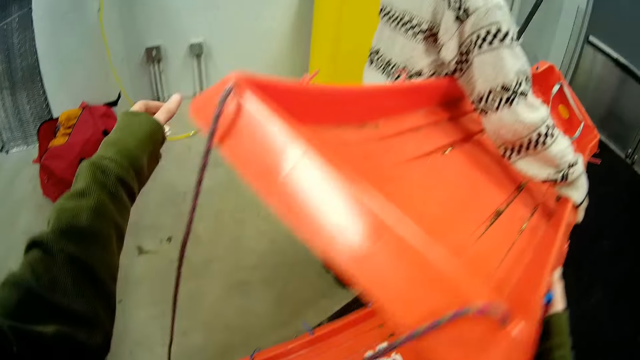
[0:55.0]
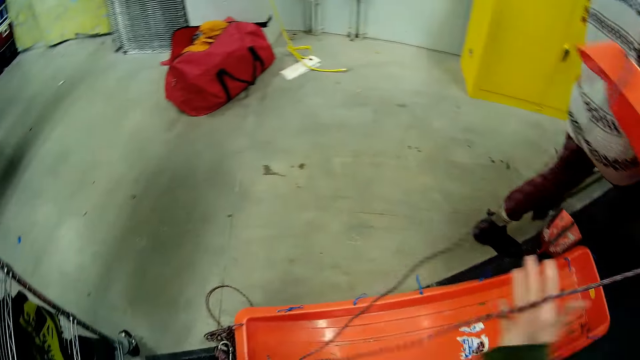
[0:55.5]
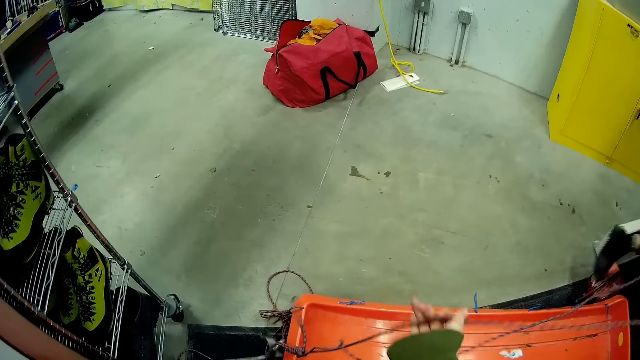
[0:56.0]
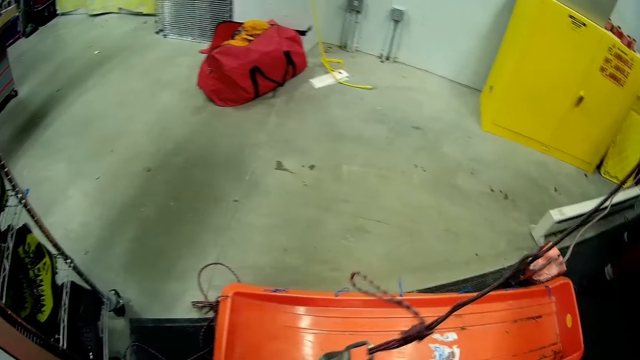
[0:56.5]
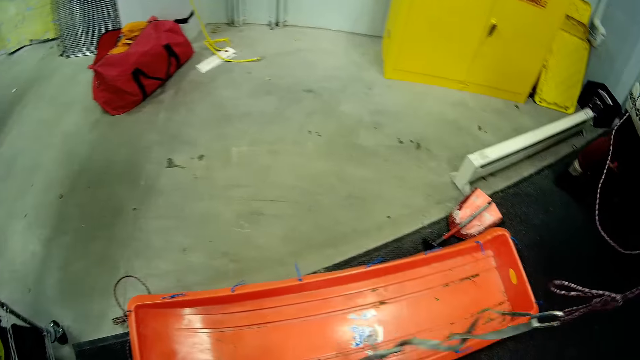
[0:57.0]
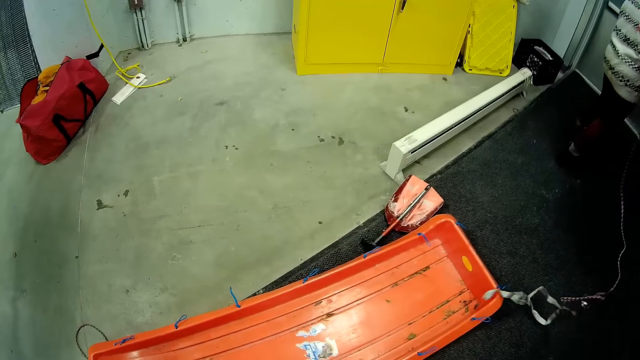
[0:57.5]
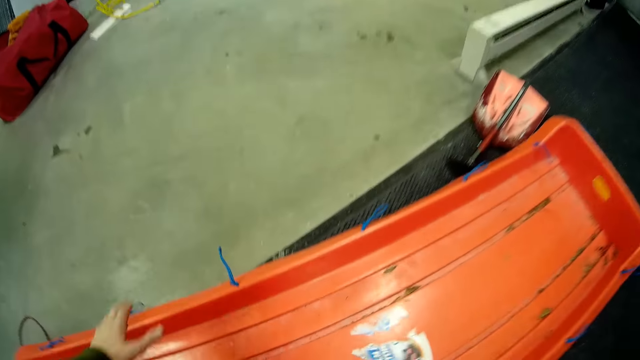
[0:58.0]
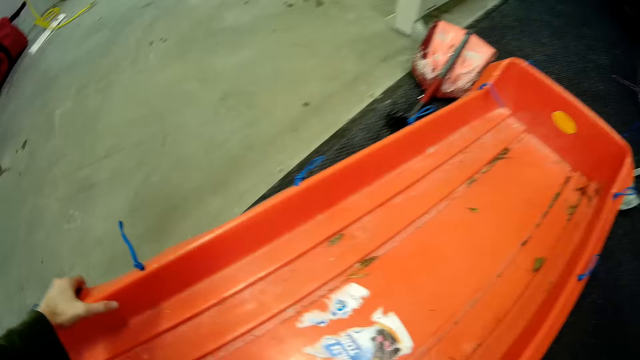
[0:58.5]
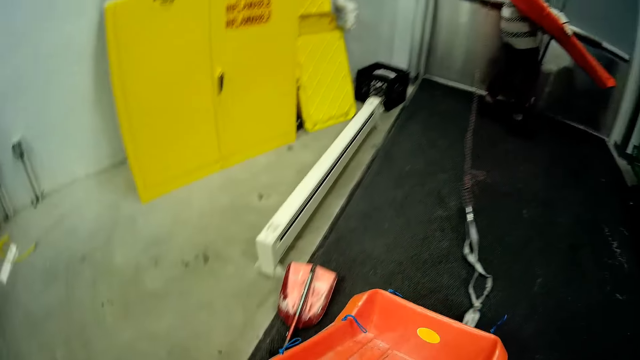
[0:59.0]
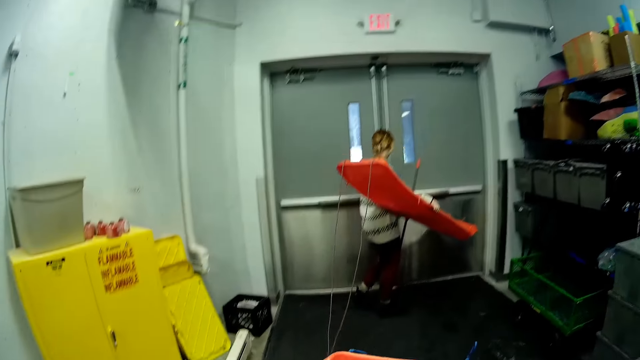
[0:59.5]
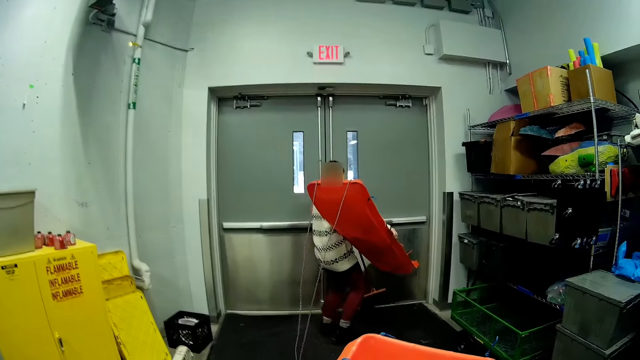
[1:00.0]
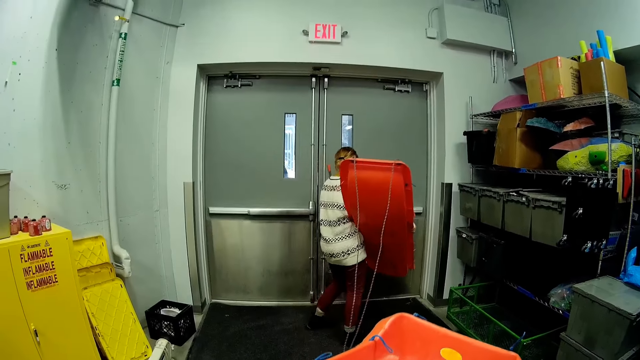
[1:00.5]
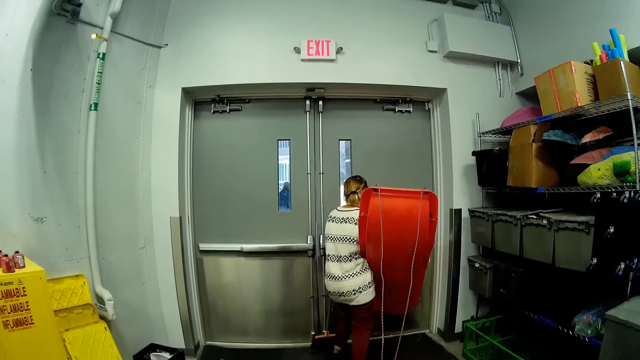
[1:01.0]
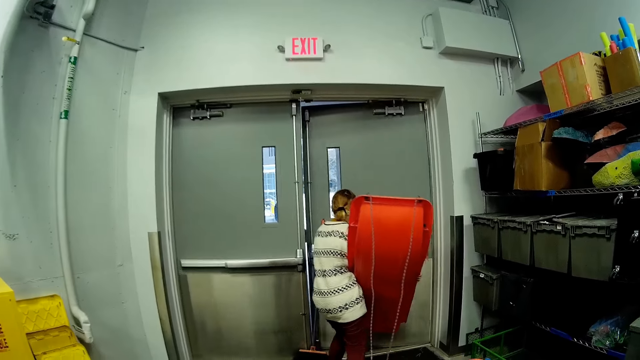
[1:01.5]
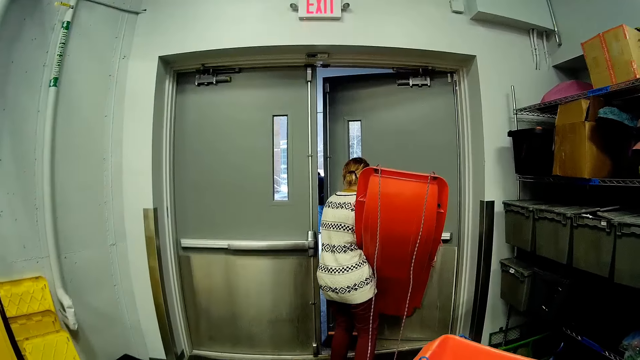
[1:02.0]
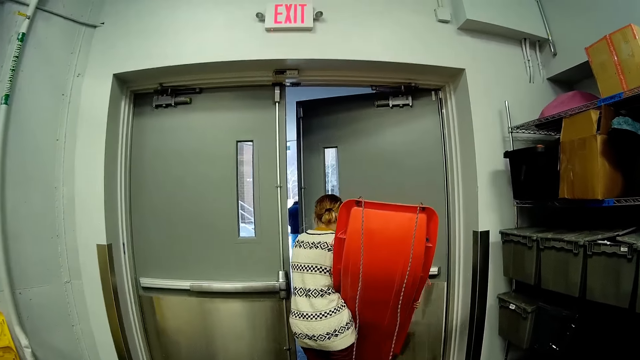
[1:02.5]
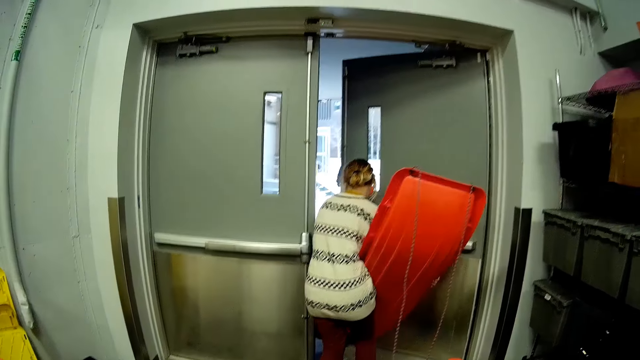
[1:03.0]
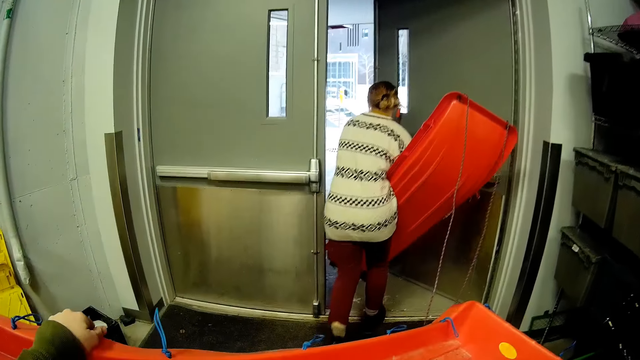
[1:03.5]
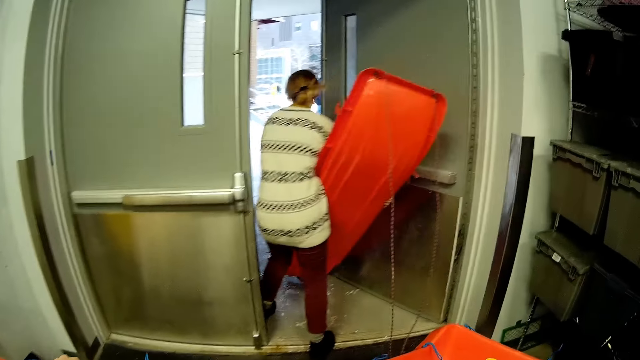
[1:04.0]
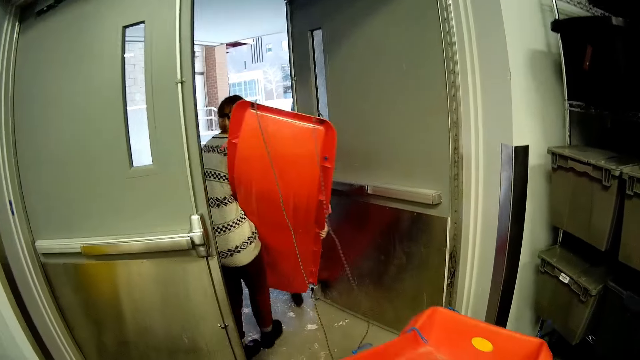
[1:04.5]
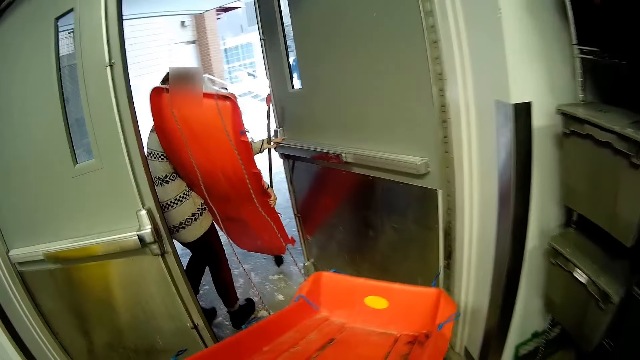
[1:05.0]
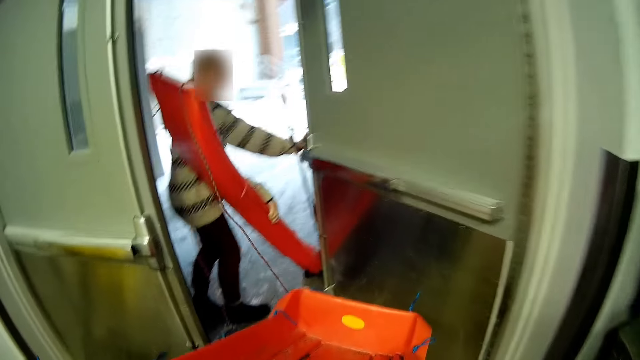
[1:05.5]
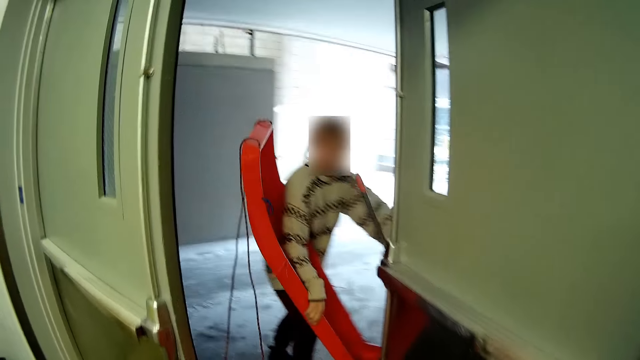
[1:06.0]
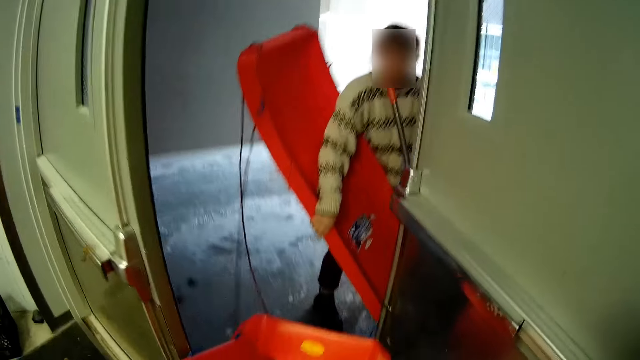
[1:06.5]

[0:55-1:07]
A woman takes the snow rider. The camera wearer pulls the ropes that attach the snow rider. The woman is walking away carrying something. The camera wearer raises the snow rider. The woman opens the door and walks out of the door. The camera wearer follows the woman. The woman is opening the door.

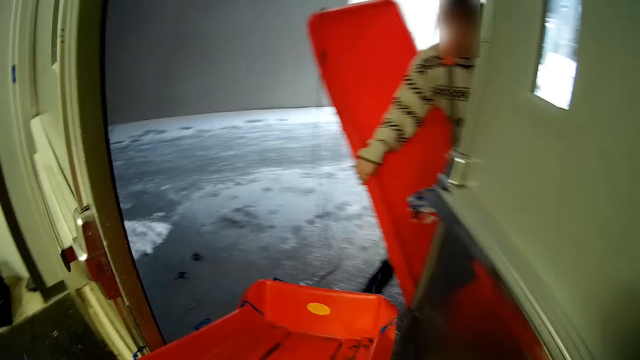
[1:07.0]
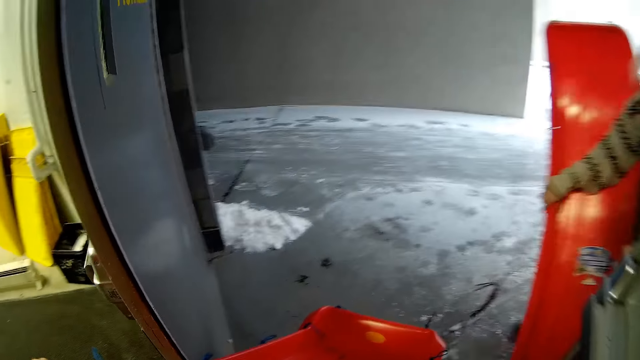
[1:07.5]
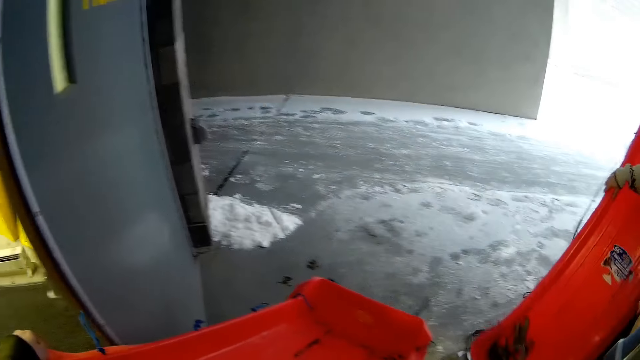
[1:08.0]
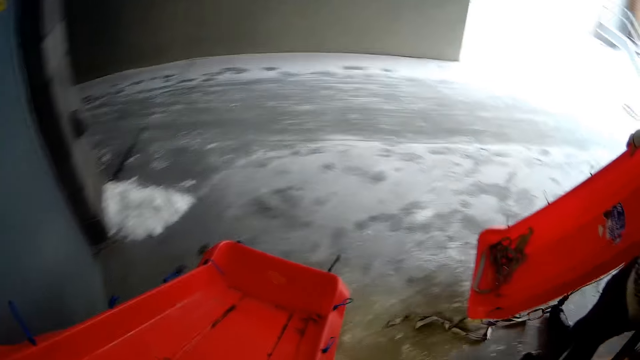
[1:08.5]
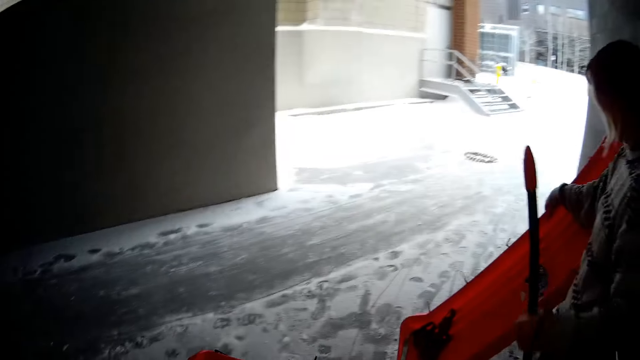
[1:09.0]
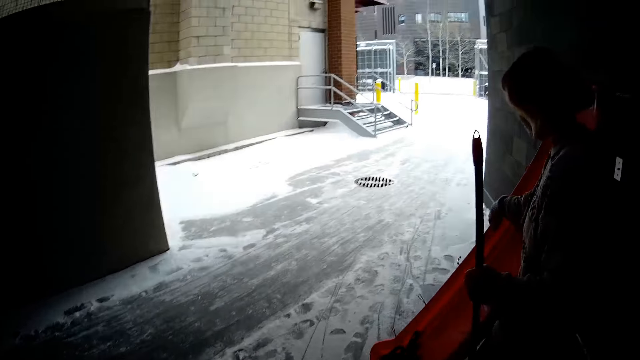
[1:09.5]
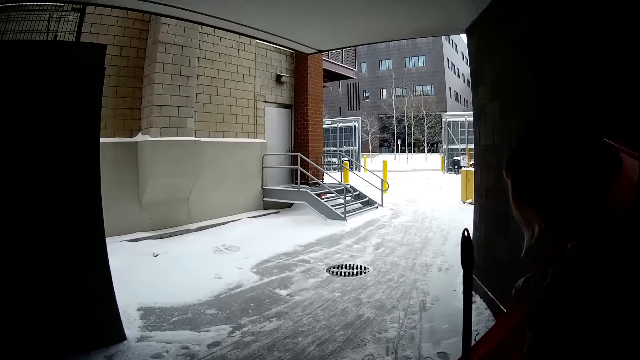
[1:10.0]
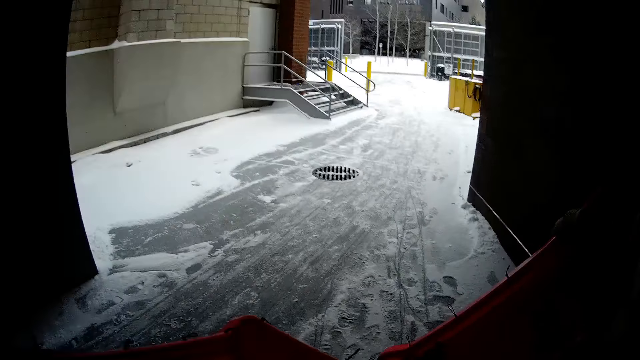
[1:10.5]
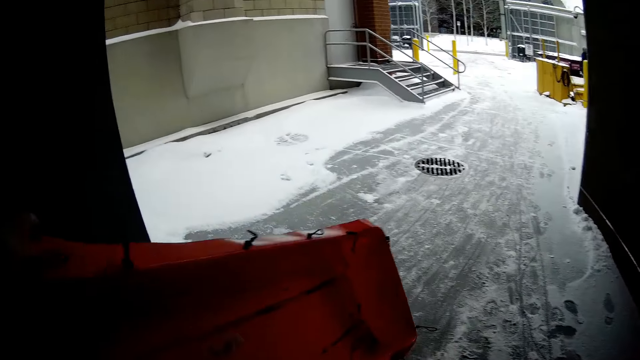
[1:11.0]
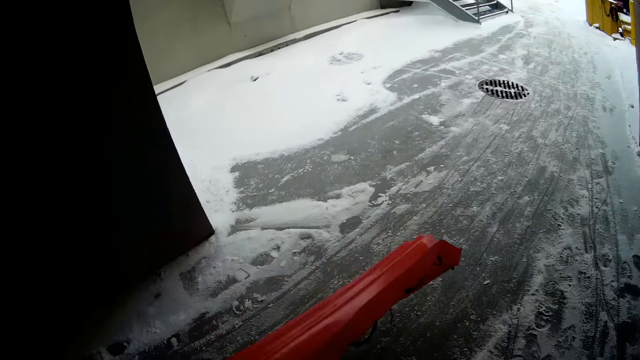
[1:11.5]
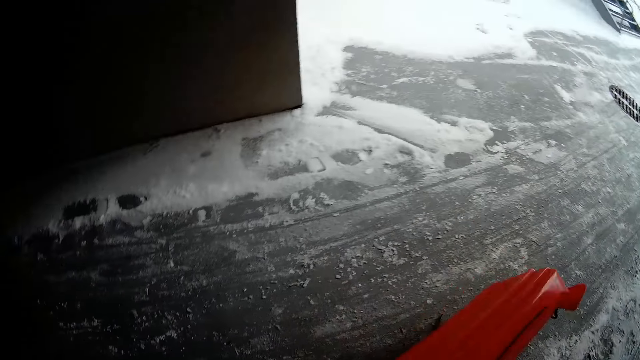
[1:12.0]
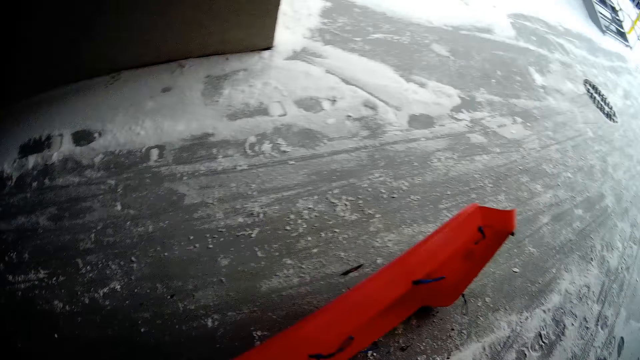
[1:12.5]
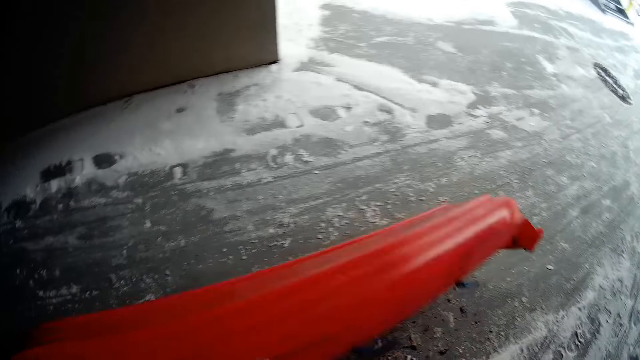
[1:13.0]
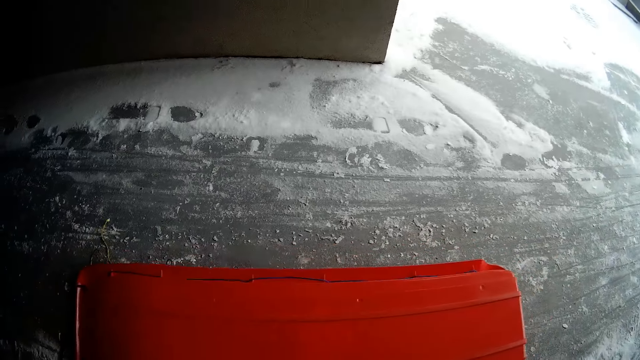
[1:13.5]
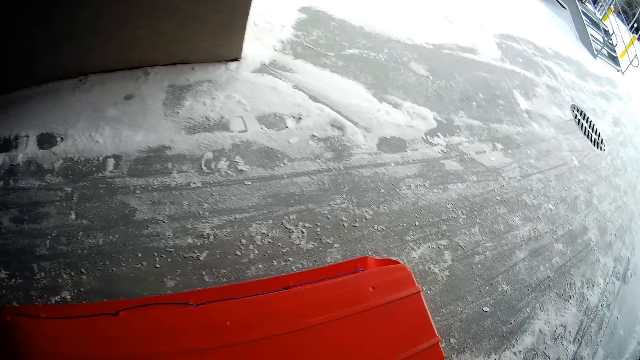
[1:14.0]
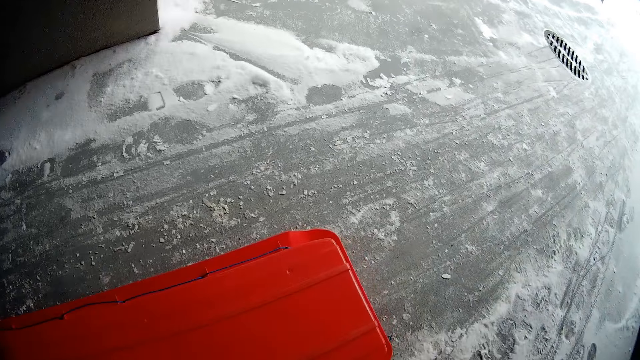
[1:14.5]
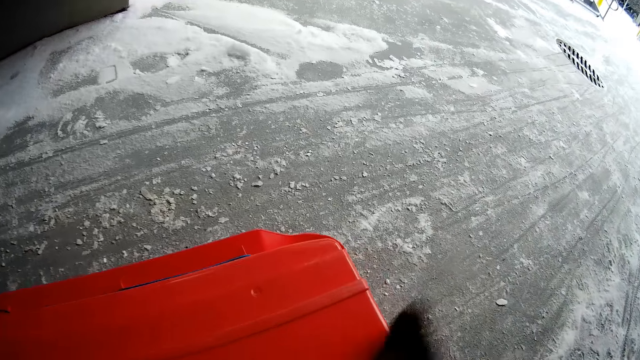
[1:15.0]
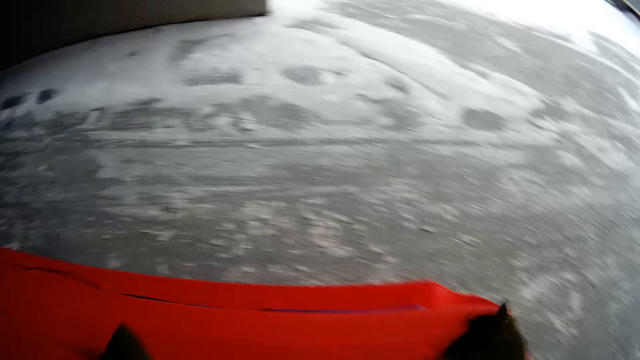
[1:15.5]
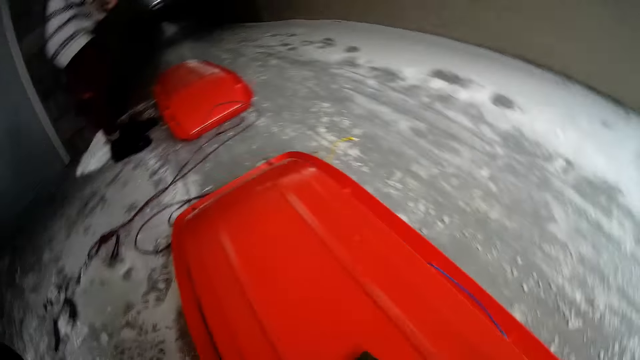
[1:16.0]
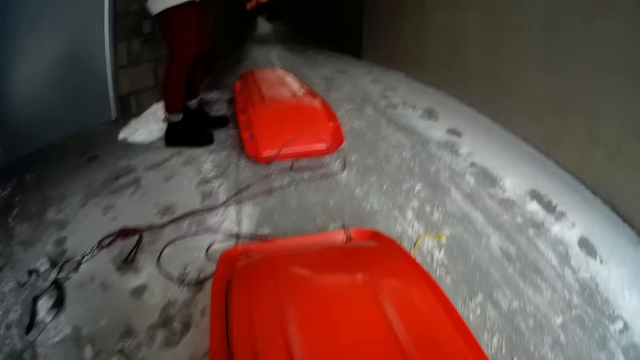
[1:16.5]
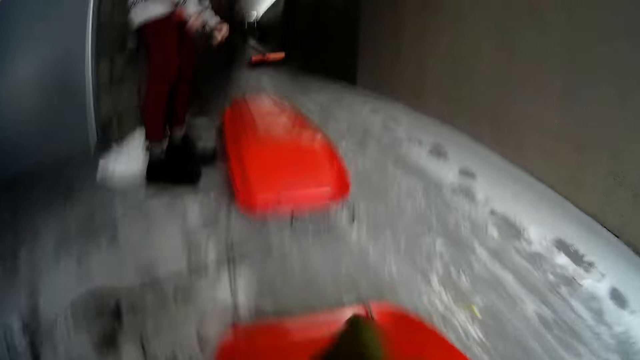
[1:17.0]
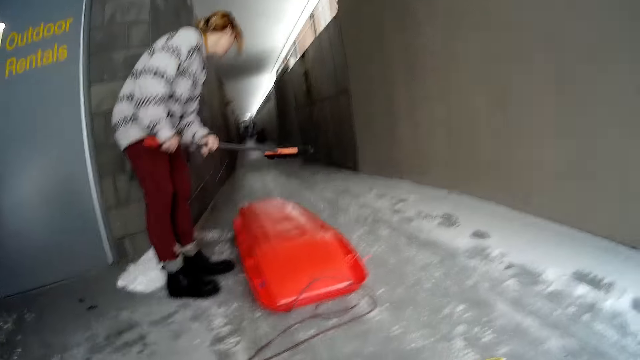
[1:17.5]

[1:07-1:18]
A woman holds the door. The camera wearer walks out of the door. They look at the pavement. They drop the snow rider on the ground. They hit the snow rider with a towel.
